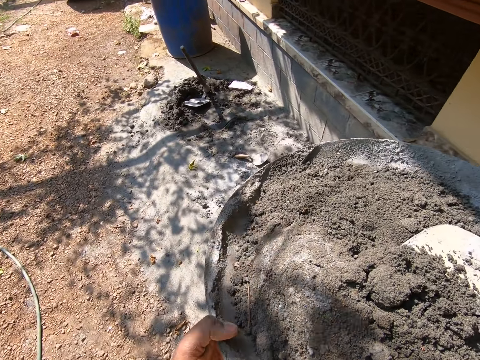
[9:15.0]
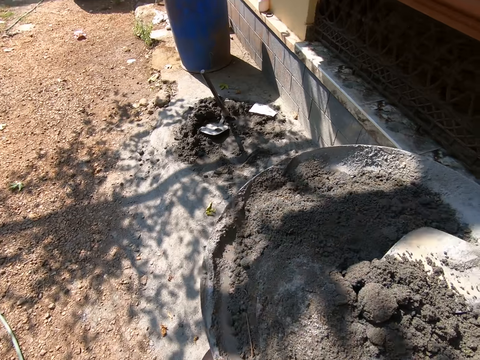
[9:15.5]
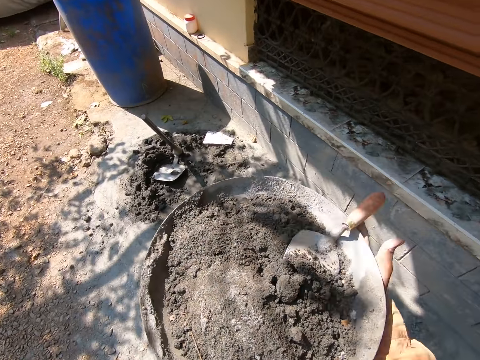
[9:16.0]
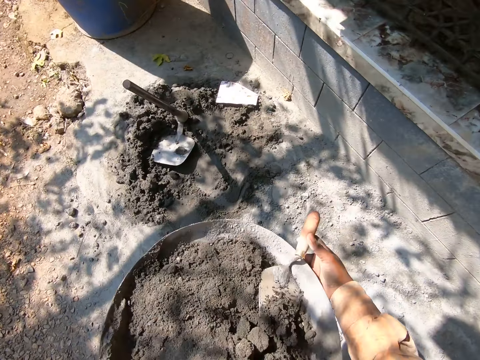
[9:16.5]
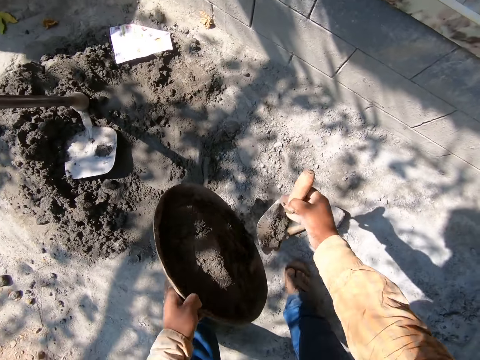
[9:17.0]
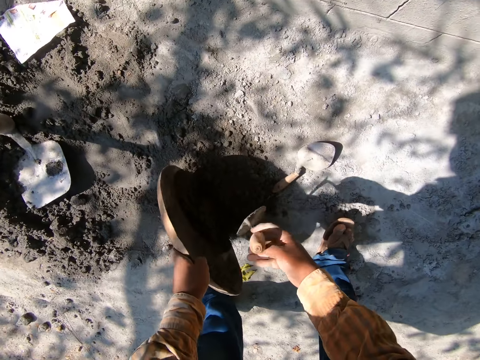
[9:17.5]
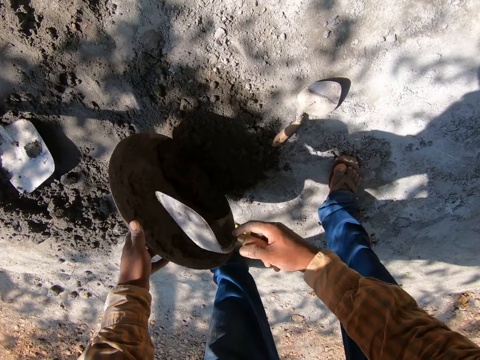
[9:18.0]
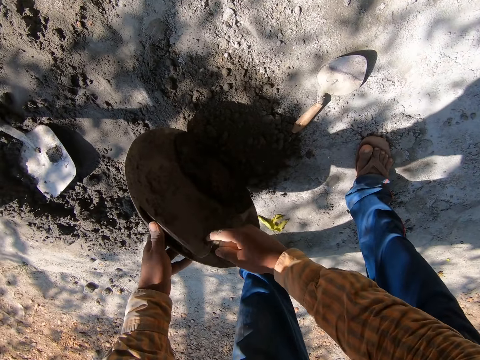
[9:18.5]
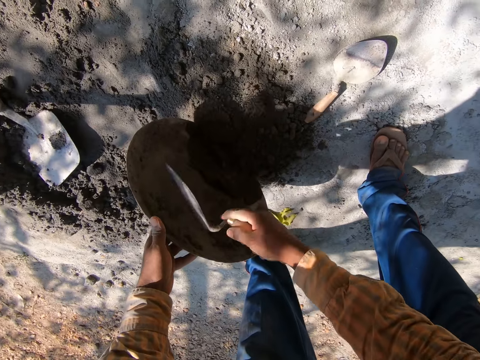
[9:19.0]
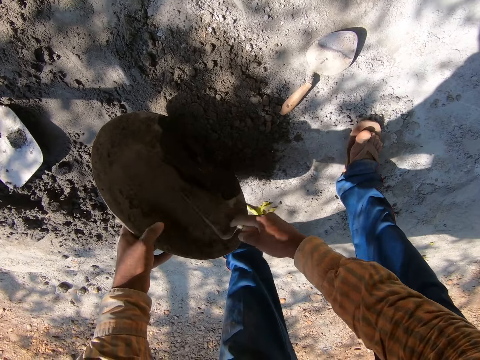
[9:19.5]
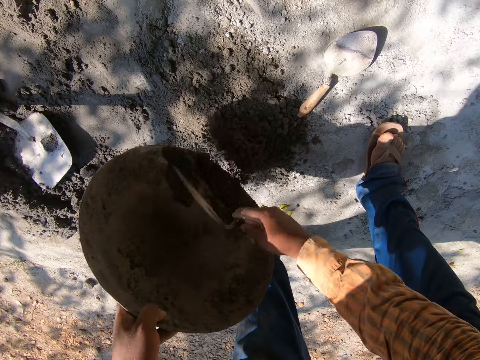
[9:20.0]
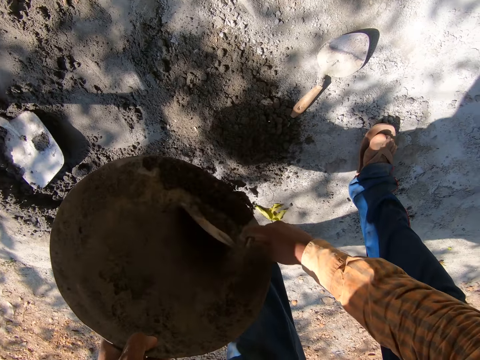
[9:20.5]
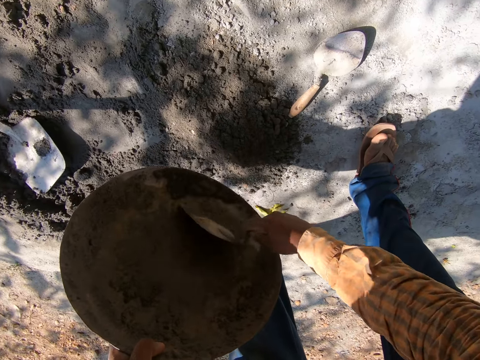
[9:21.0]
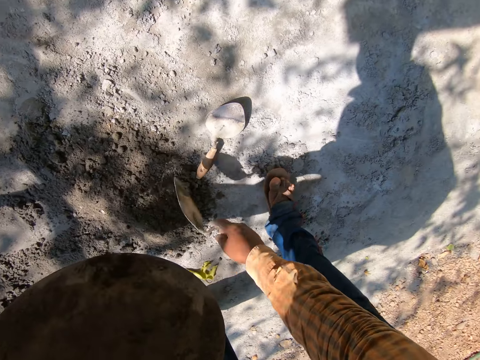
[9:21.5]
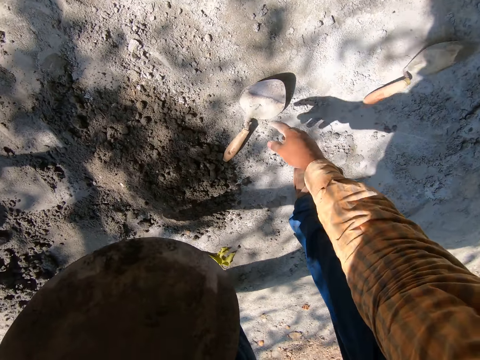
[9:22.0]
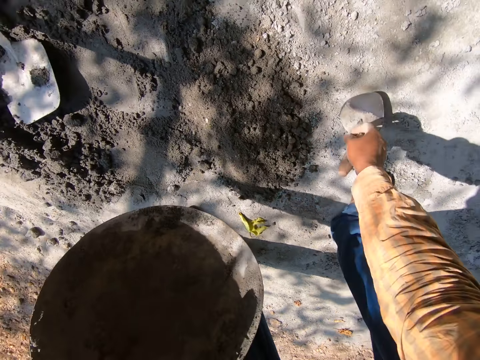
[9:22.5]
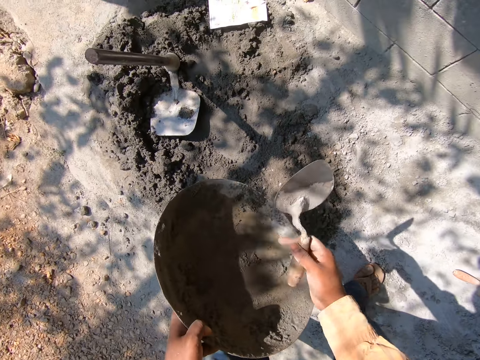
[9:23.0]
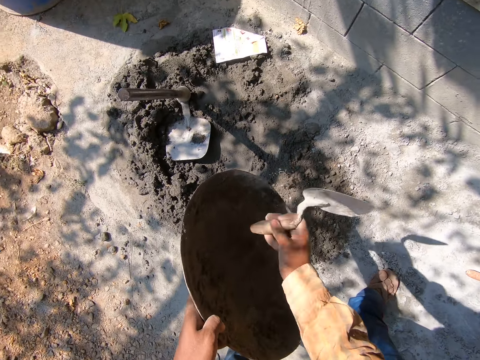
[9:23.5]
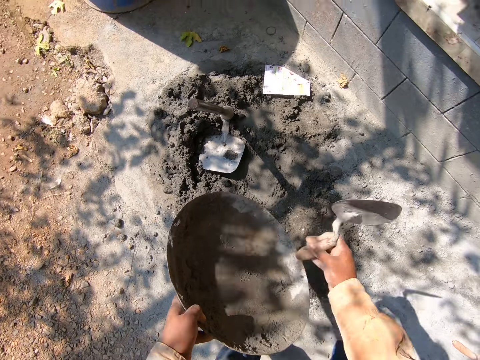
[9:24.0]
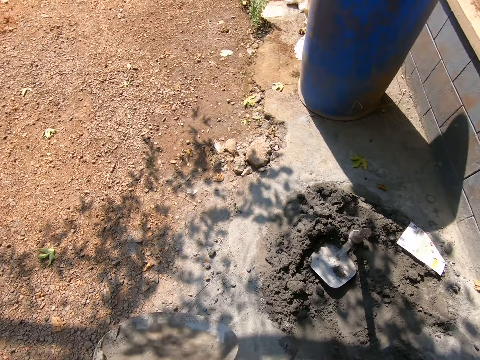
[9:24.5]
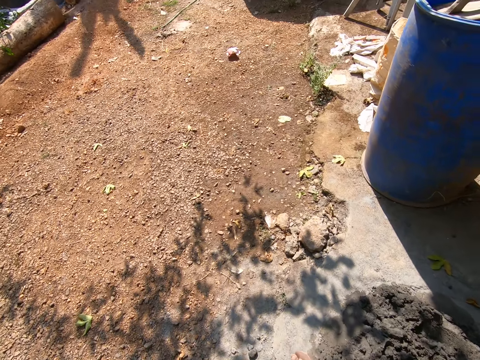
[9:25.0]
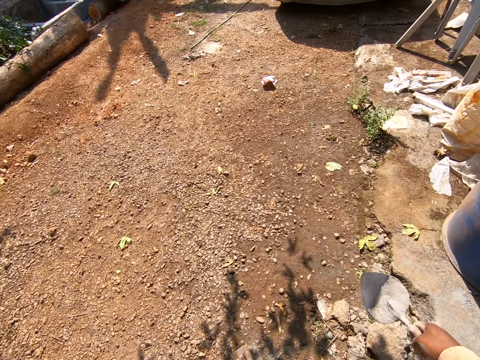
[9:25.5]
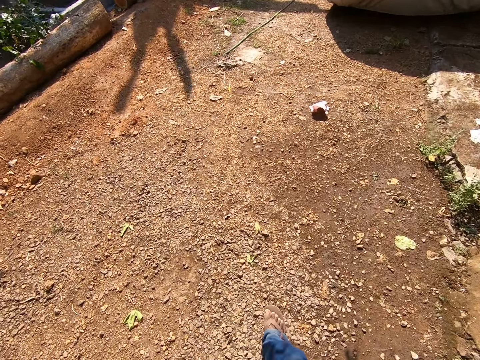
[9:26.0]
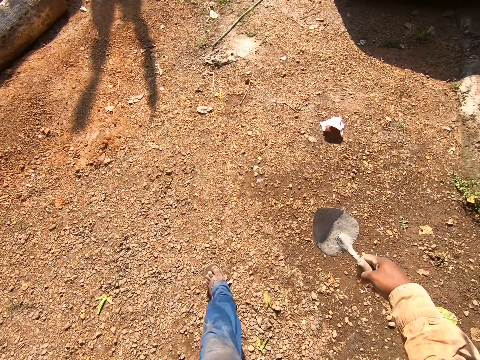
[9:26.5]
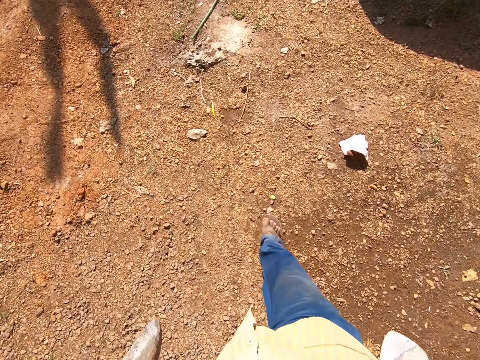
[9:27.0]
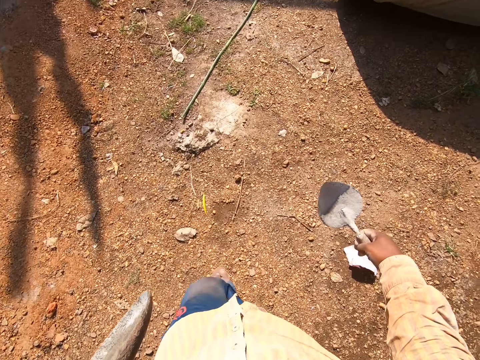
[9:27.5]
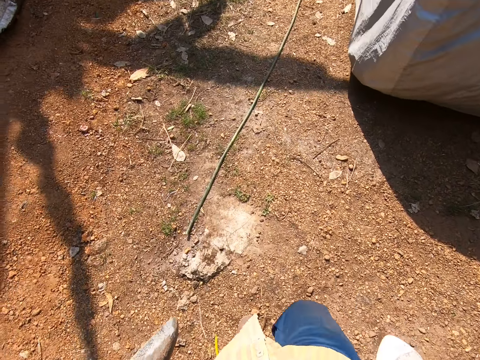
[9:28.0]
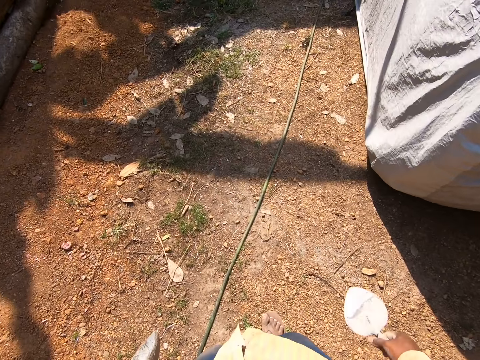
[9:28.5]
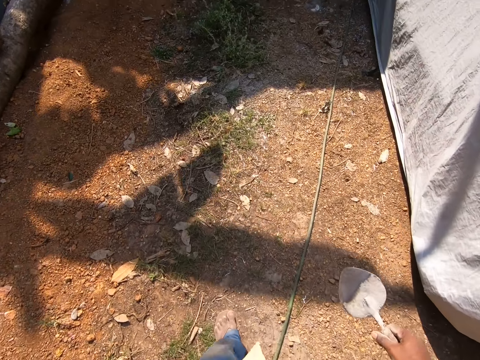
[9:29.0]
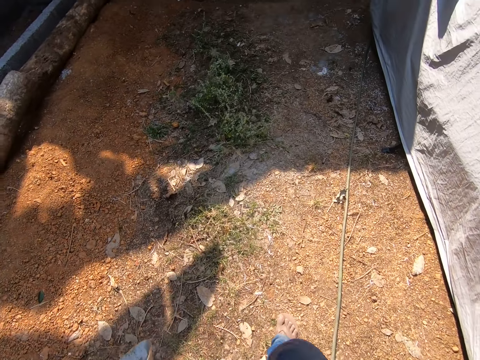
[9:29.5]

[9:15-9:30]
The camera wearer picks a hand trowel from the head pan with his right hand. He pours sand on the ground from the head pan with his left hand. He scrapes the sand from the head pan in his left hand with the trowel in his right hand. He drops the hand trowel on the ground with his right hand. He picks the hand trowel from the ground with his right hand. He hits the hand trowel in his right hand against the pan in his left hand. He walks.

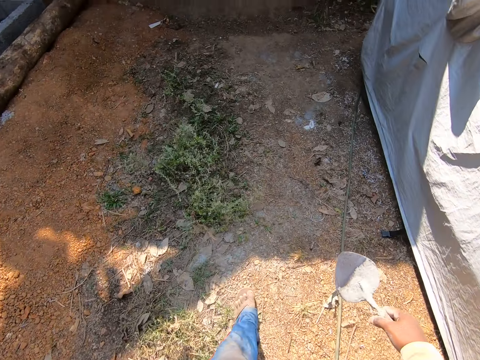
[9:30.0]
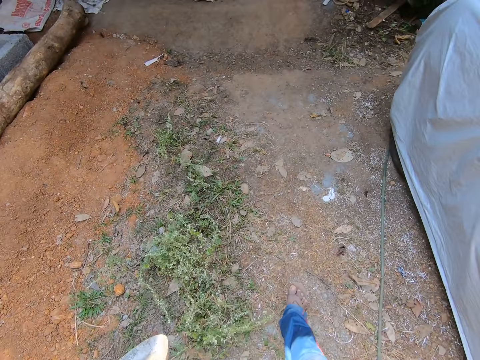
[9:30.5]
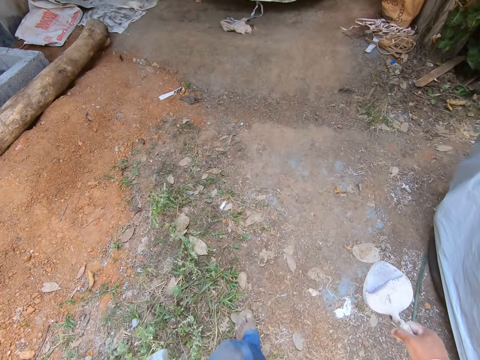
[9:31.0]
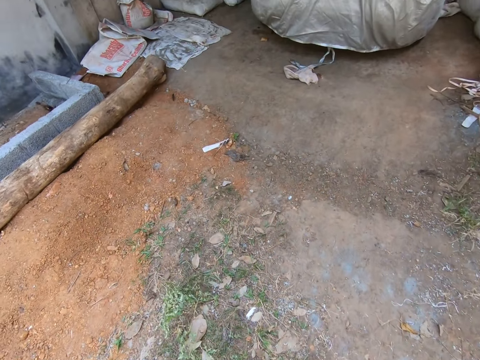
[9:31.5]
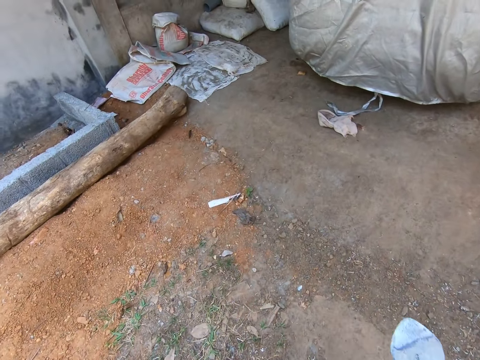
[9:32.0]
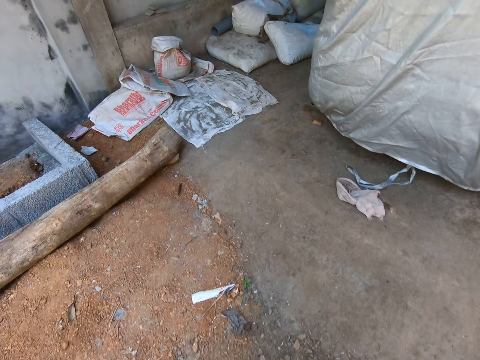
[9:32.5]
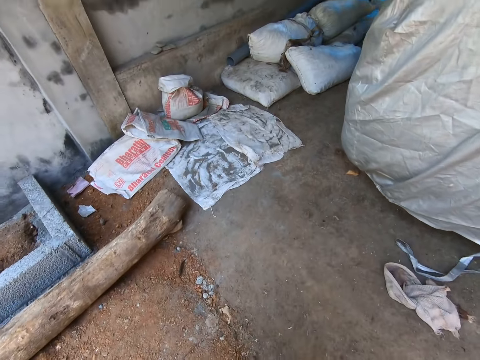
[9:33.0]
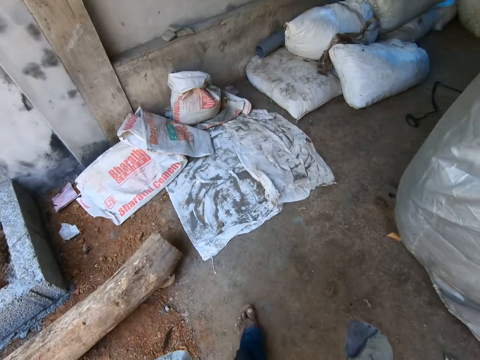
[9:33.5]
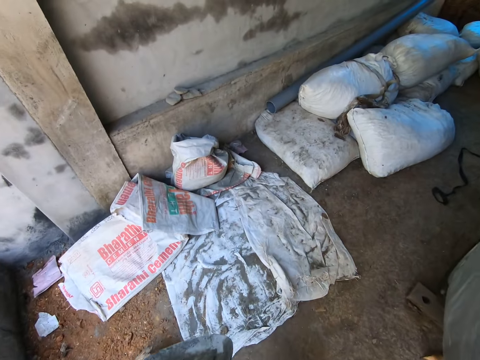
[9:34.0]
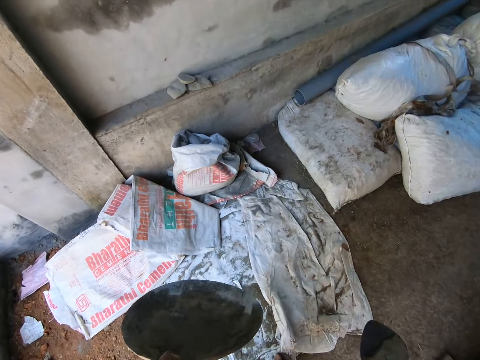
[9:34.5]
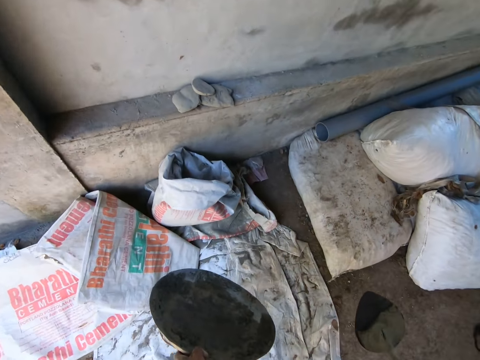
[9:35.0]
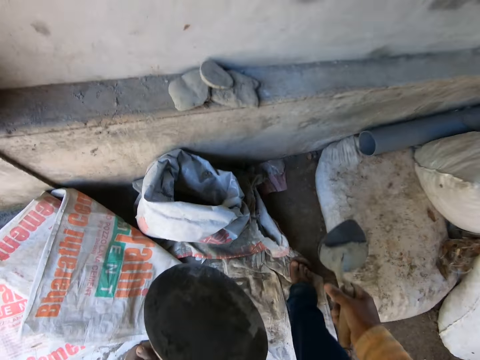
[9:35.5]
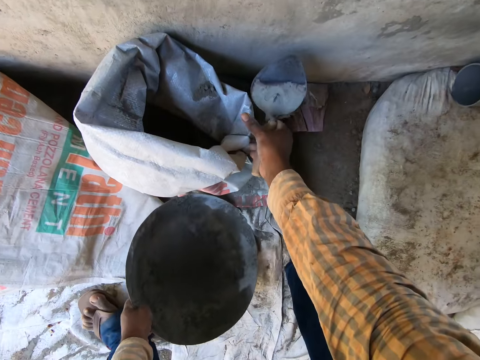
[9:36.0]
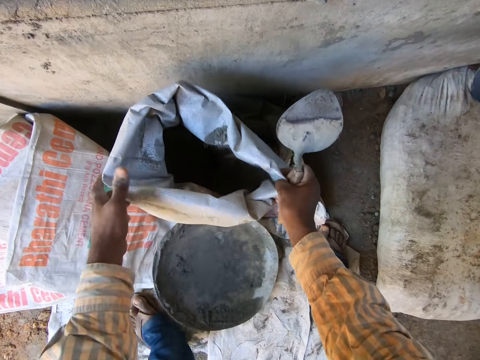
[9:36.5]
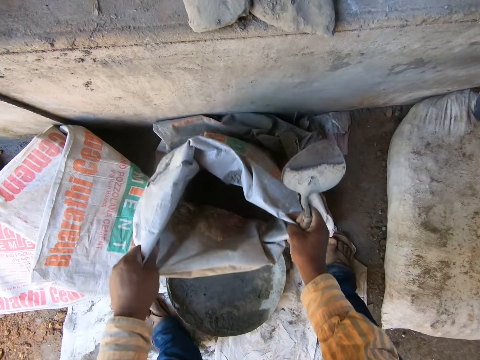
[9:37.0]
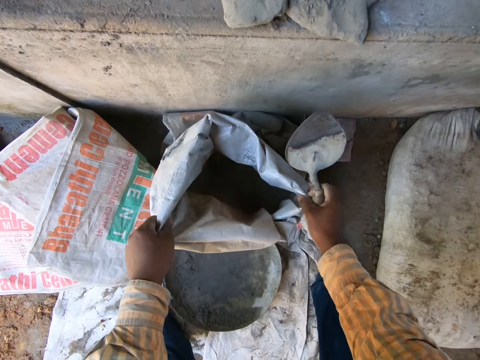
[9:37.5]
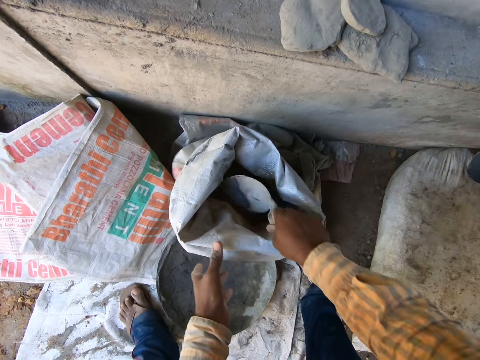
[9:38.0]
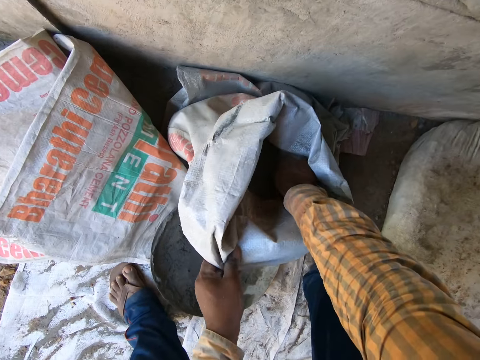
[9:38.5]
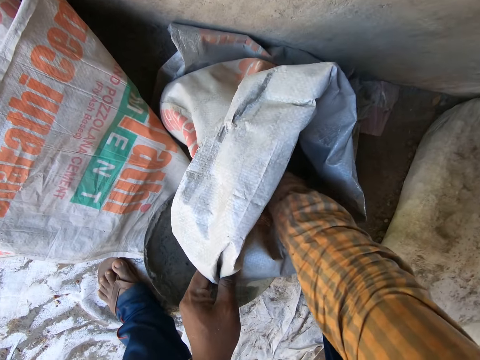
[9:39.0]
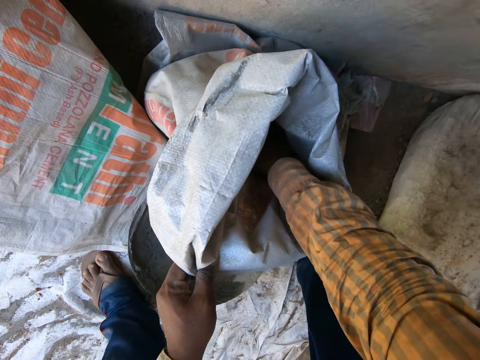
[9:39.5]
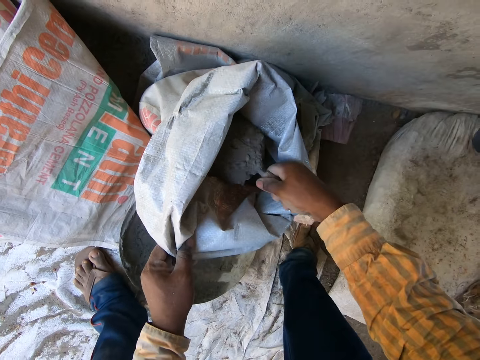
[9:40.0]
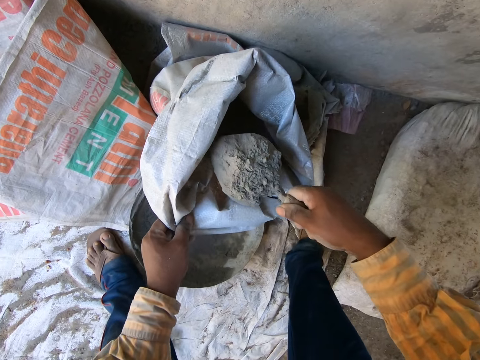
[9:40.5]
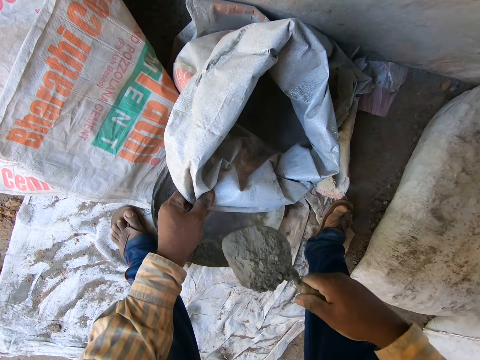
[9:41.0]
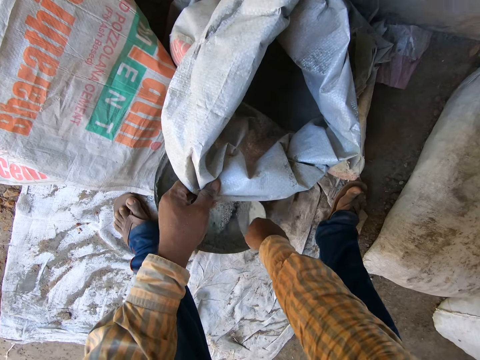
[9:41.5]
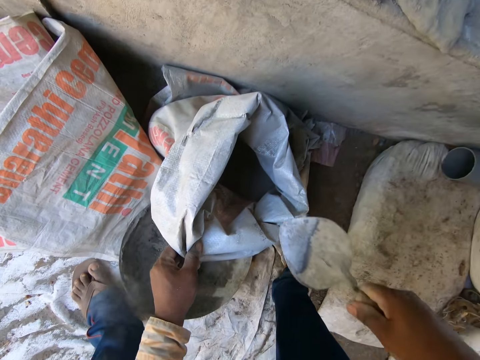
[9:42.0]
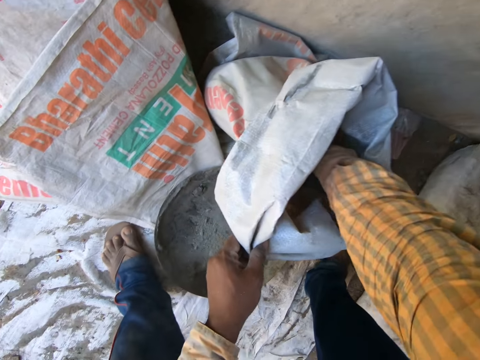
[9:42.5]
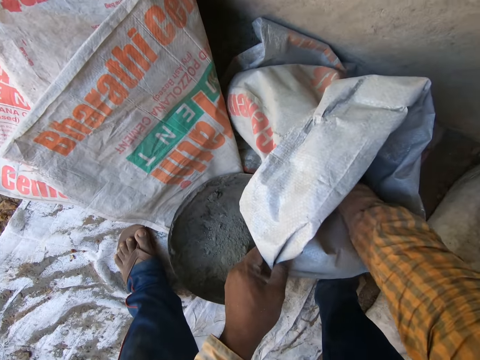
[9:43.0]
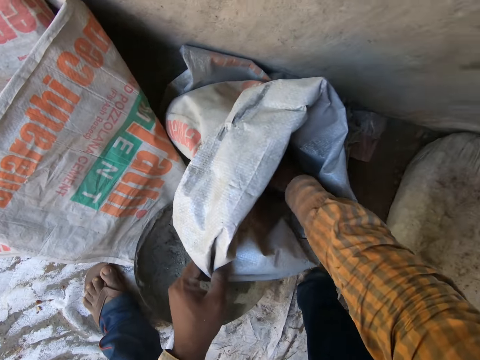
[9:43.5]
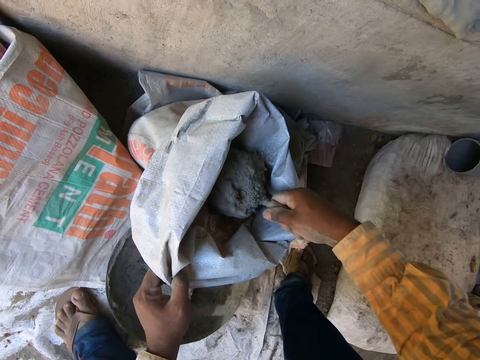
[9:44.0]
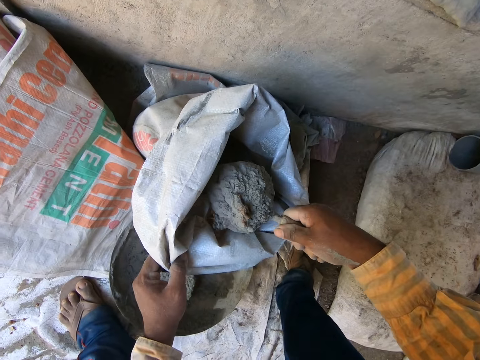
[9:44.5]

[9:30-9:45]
The camera wearer drops the head pan on the ground with his left hand. He holds a bag of cement with his right hand. He spreads the cement sack. He holds the bag of cement with both hands. He dips the hand trowel in the bag of cement with his right hand. He holds the bag of cement with his left hand. He packs some cement from the bag with the hand trowel in his right hand. He pours the cement in the pan with the hand trowel in his right hand. He dips the hand trowel in the bag of cement with his right hand. He packs some cement from the bag with the hand trowel in his right hand.
